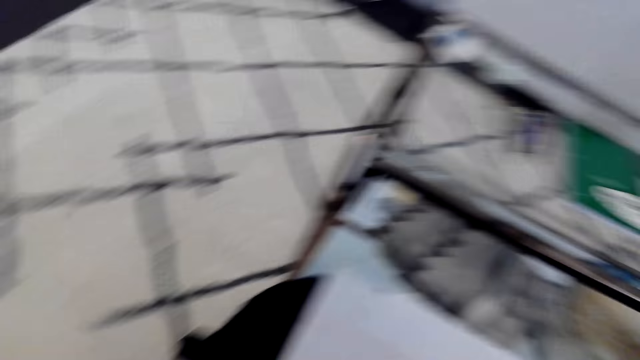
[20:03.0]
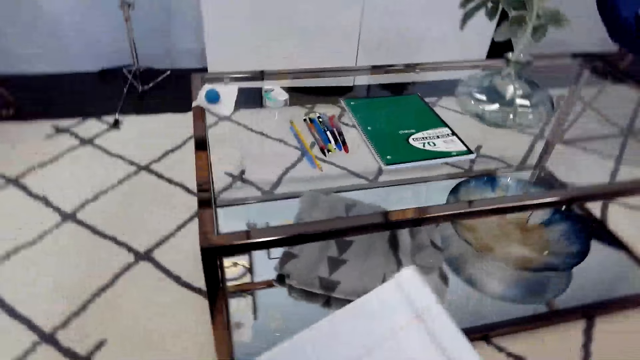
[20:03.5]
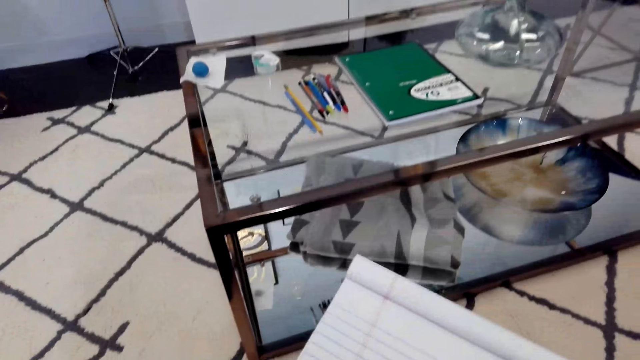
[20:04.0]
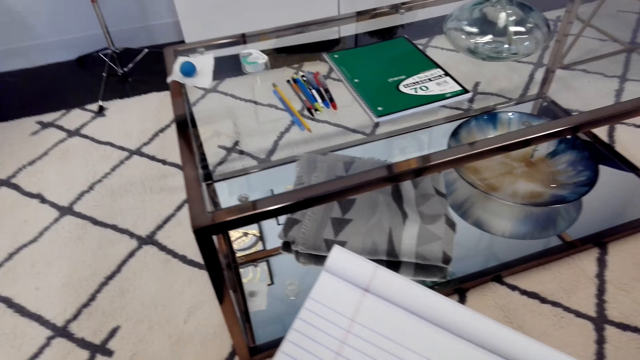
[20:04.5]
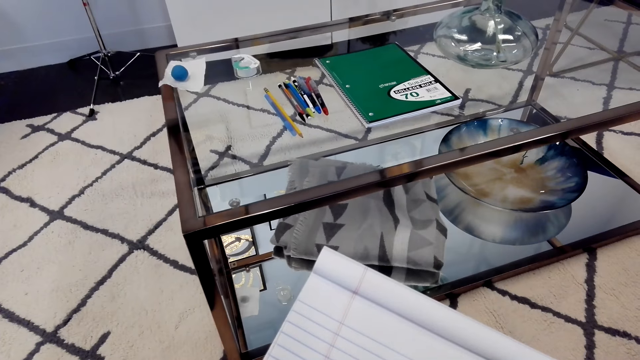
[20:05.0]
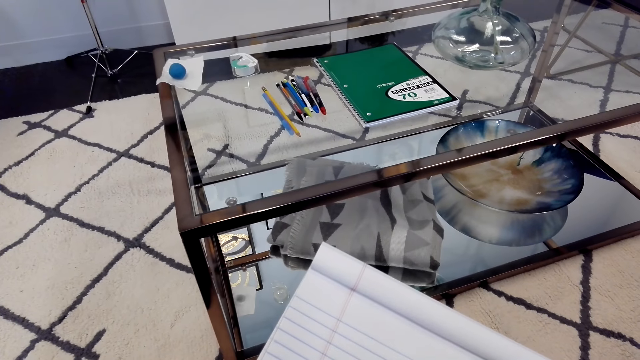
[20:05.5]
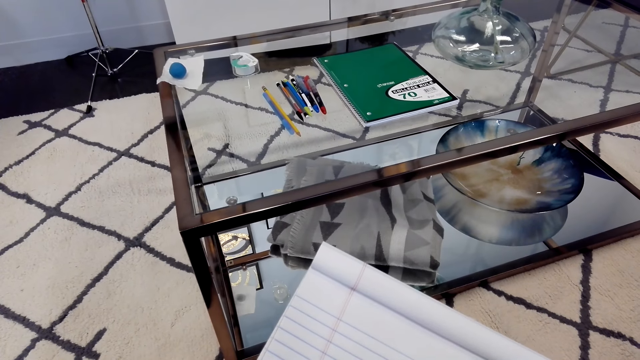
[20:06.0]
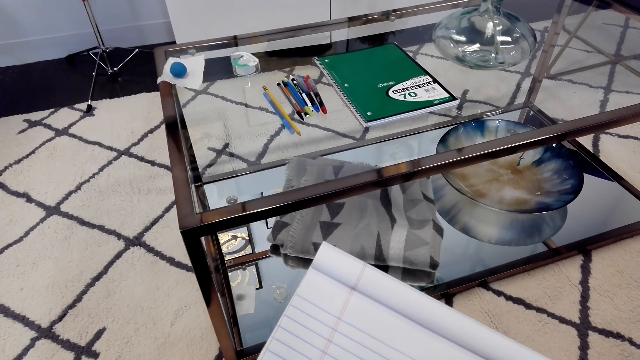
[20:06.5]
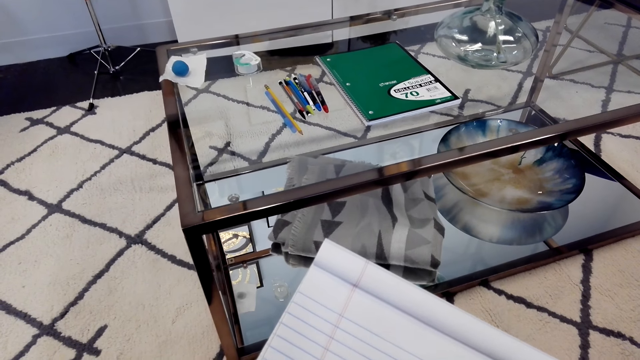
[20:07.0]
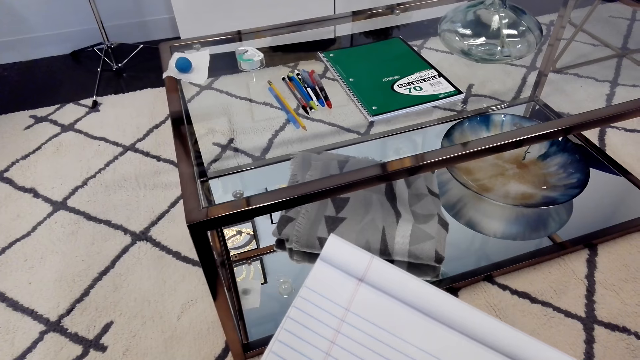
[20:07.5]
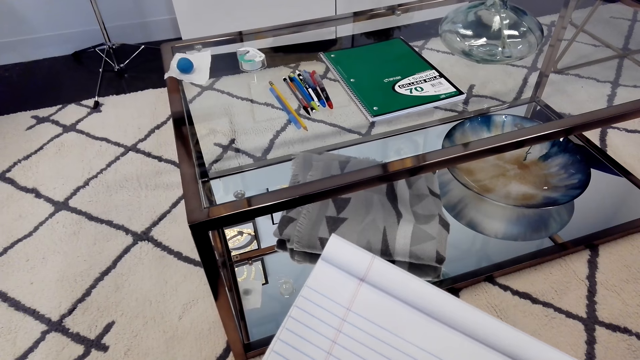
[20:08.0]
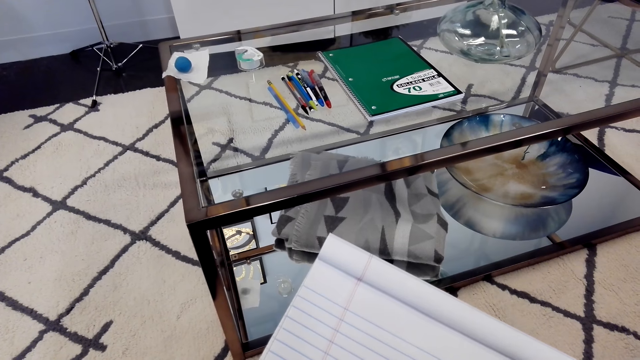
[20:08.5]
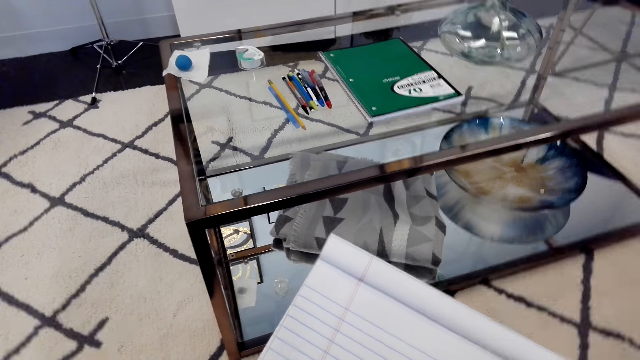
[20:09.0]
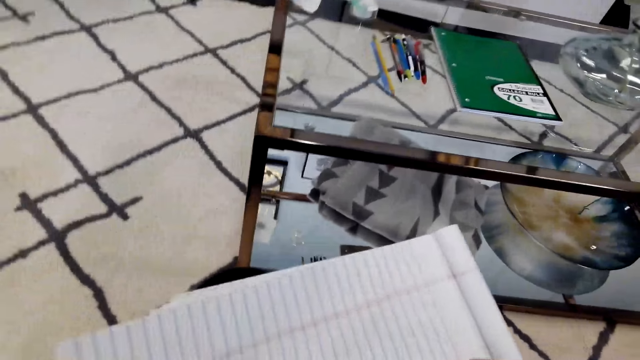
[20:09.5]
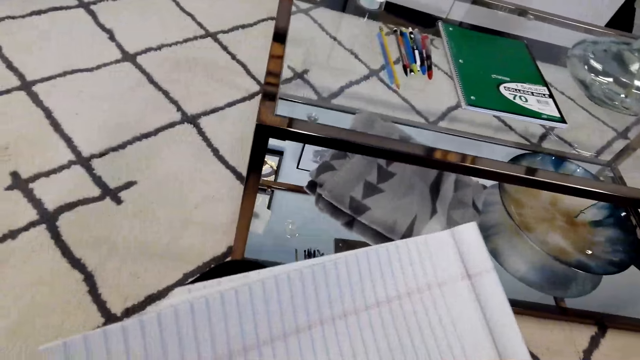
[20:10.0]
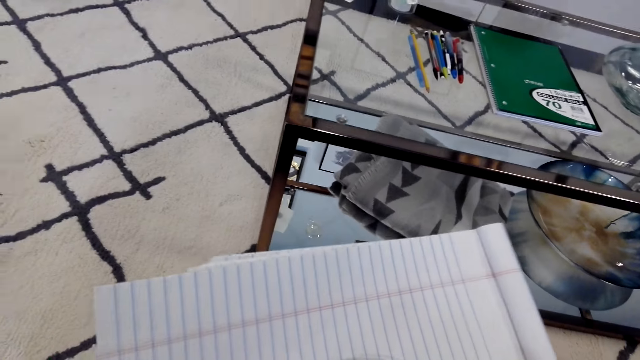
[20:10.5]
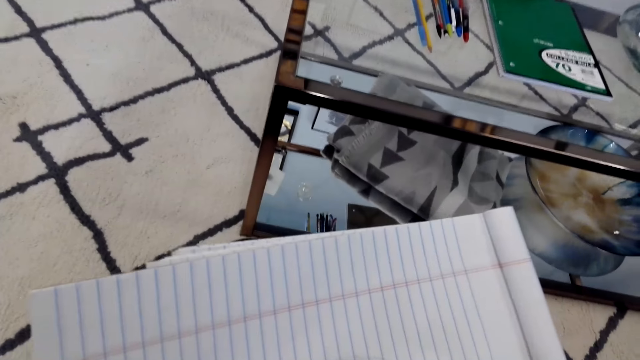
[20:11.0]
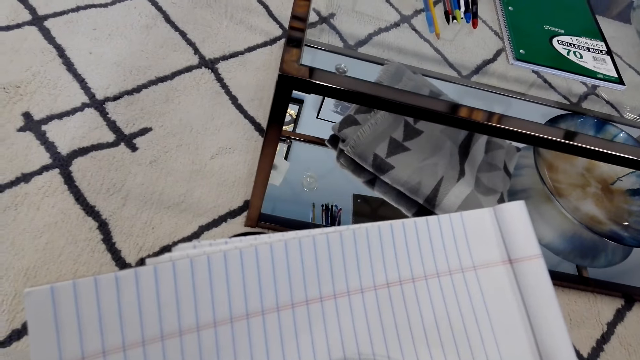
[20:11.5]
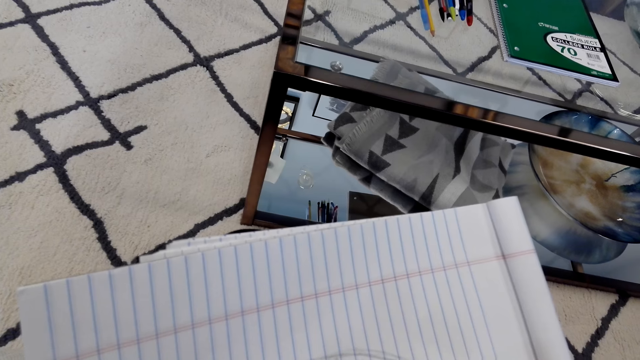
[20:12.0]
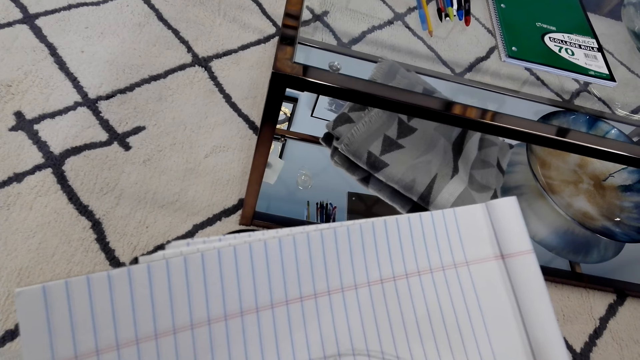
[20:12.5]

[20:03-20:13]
The camera wearer turns the book. They draw on the book. They stare at the book. They turn the book. They stare at the book.

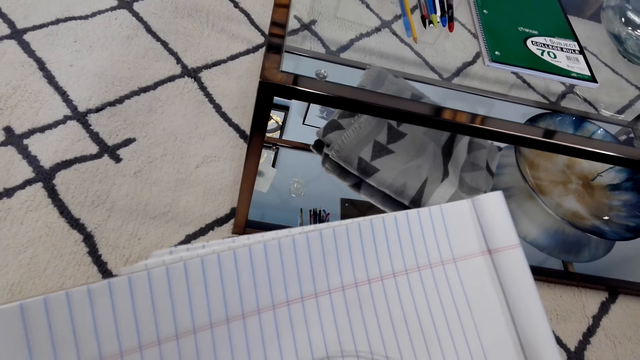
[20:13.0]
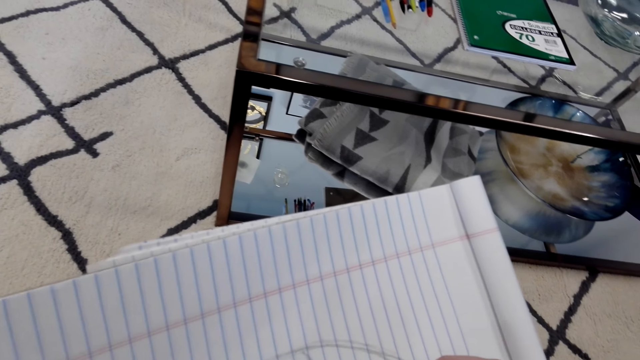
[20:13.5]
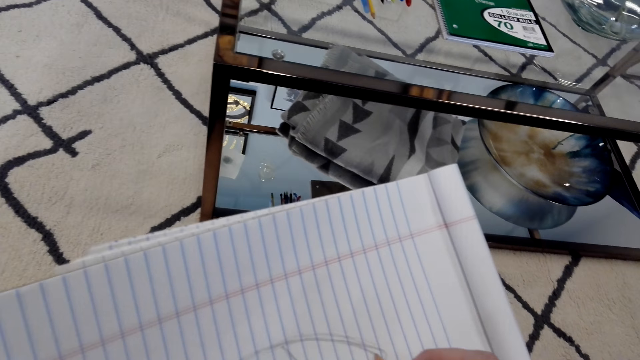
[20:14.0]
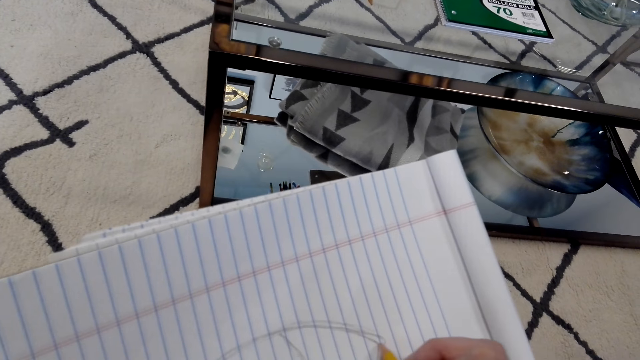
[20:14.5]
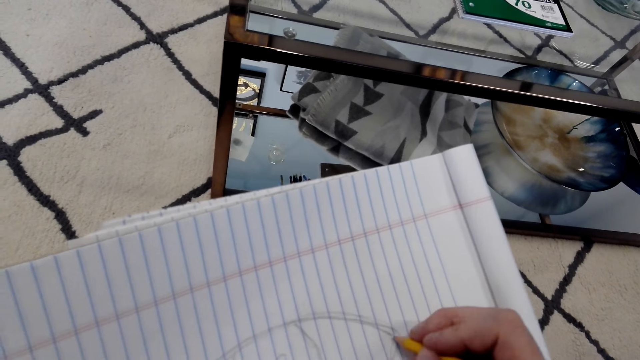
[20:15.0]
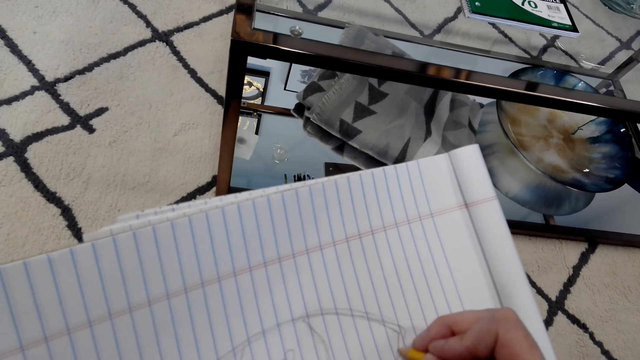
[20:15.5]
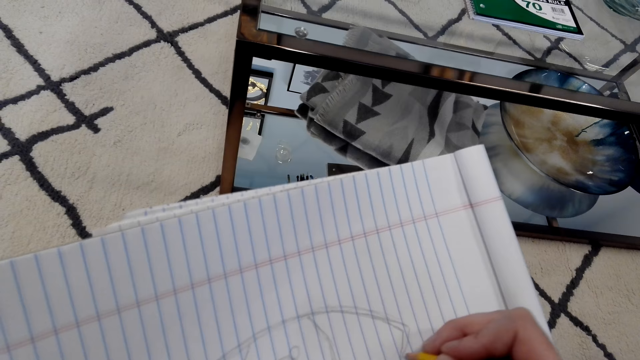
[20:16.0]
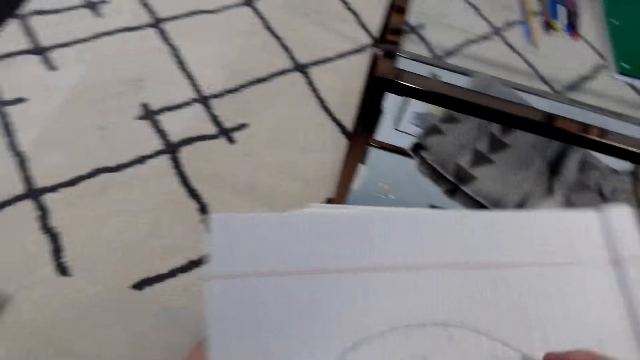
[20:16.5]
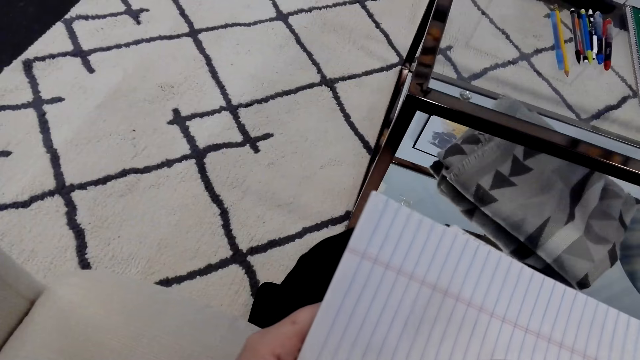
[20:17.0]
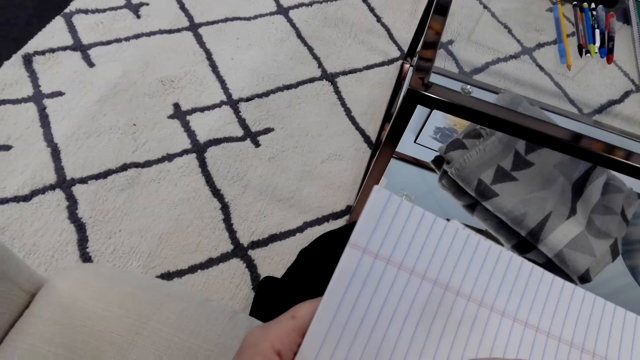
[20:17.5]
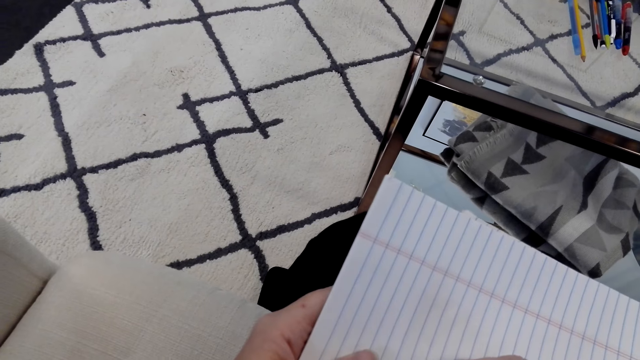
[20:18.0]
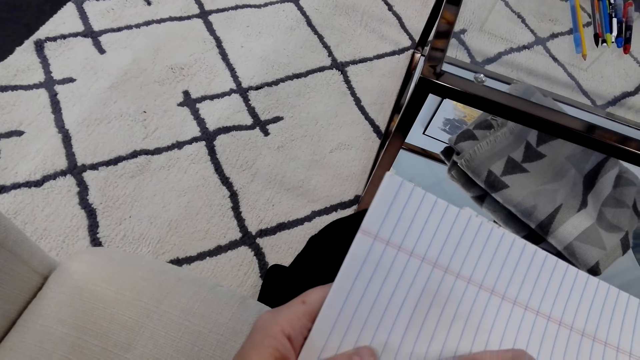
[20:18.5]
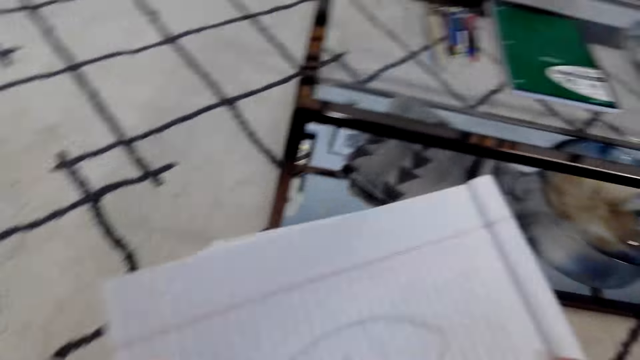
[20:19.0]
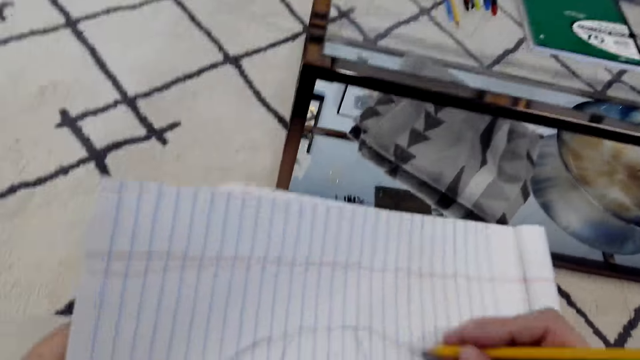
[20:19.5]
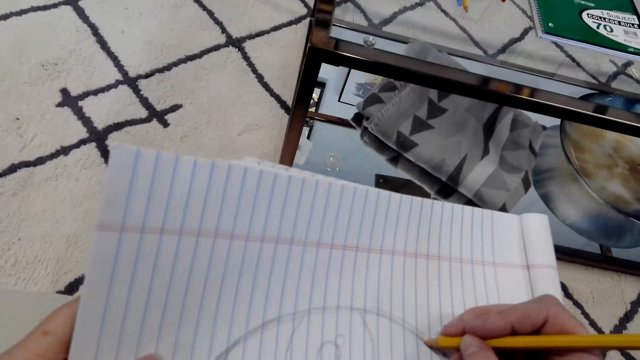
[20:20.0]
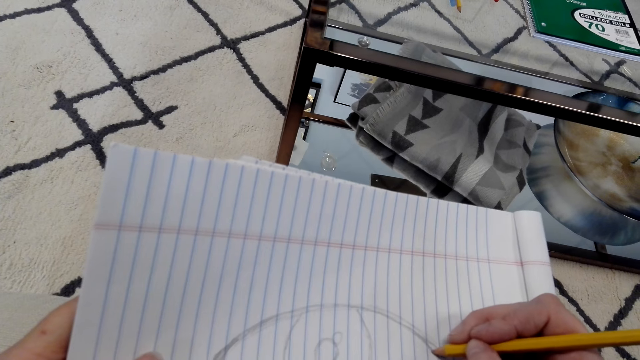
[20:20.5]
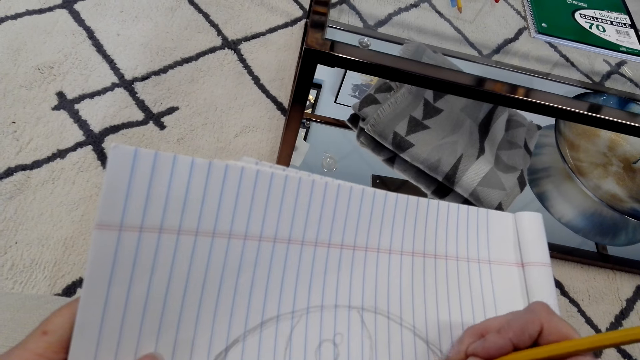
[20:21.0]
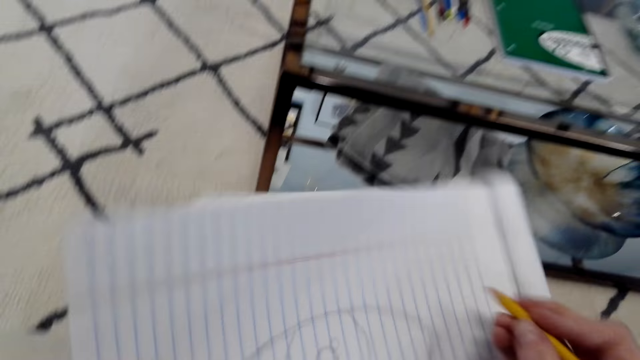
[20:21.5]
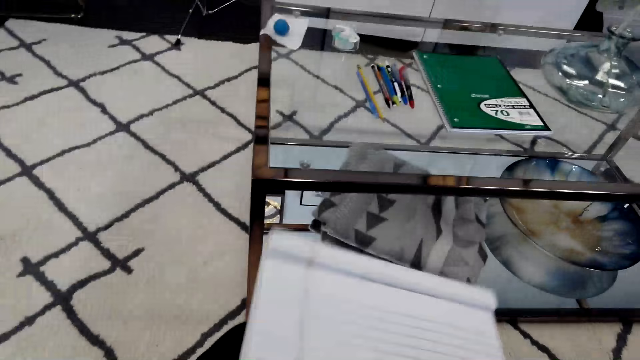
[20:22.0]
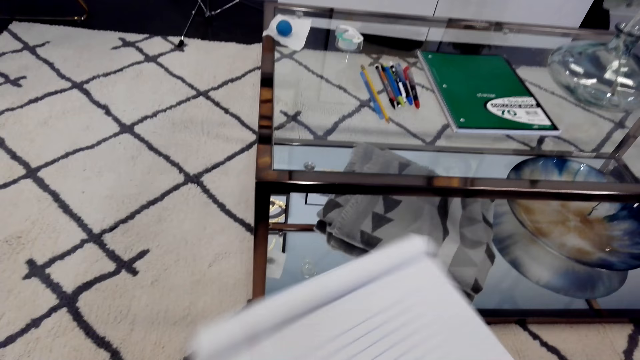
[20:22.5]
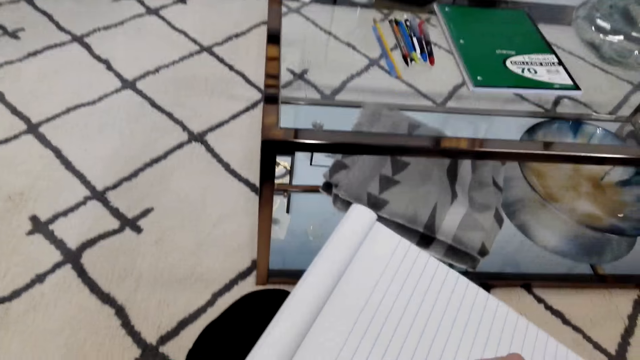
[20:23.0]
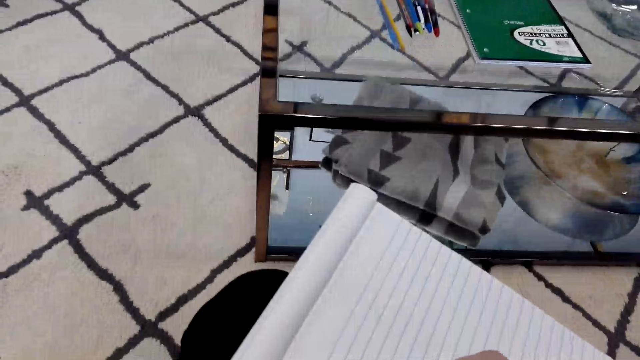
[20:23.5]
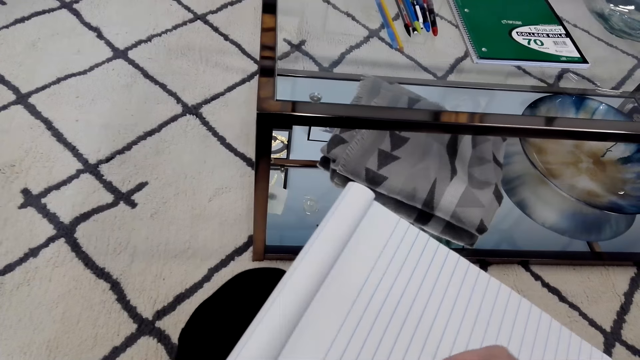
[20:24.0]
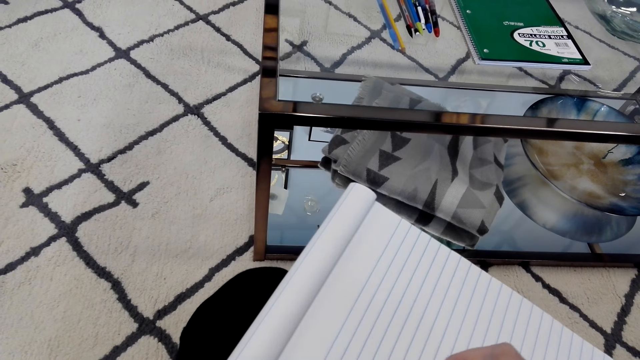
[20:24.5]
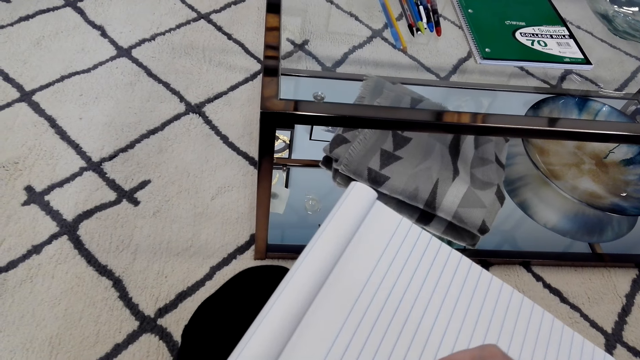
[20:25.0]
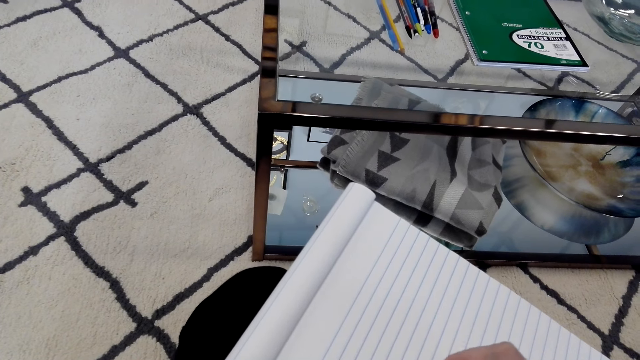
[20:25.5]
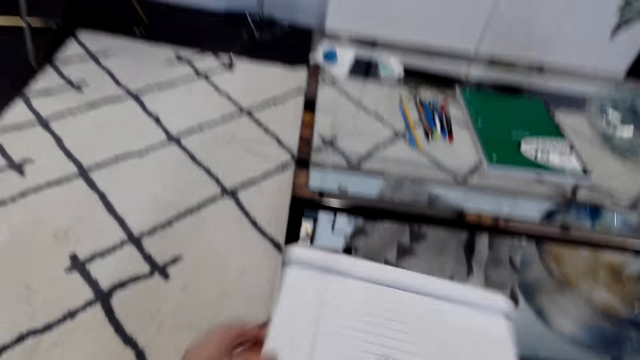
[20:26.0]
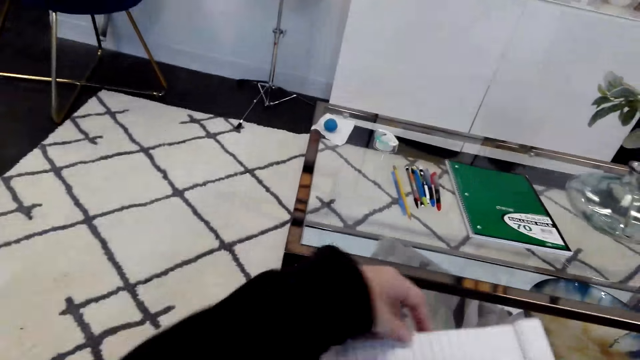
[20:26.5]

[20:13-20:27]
The camera wearer draws on the book. They turn the book. They draw on the book. They turn the book. They draw on the book. They turn the book.
